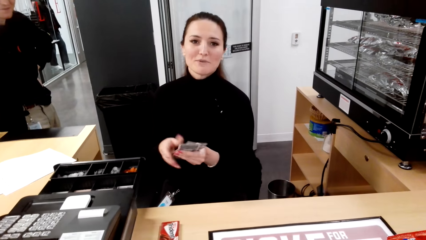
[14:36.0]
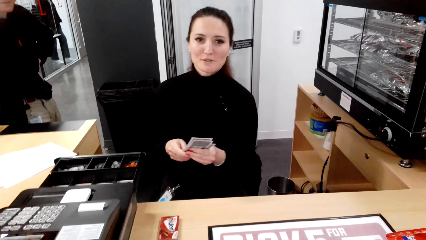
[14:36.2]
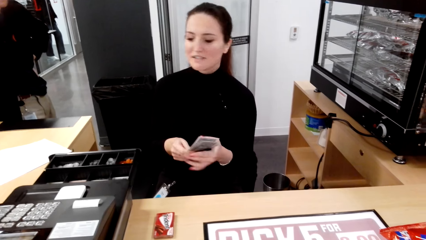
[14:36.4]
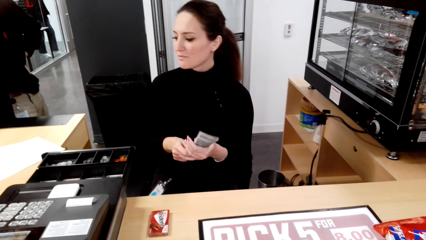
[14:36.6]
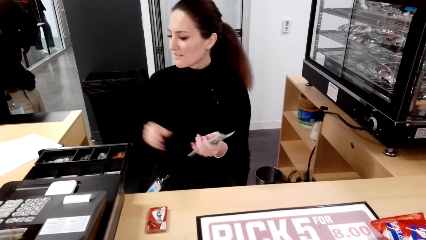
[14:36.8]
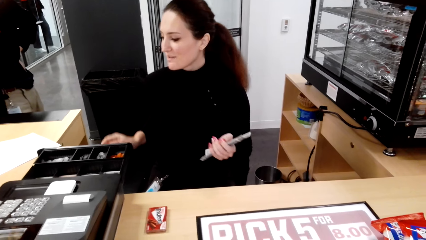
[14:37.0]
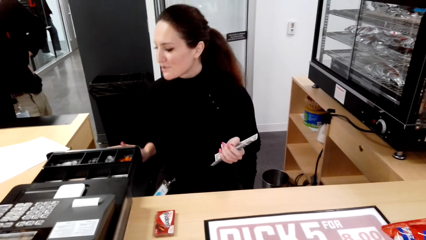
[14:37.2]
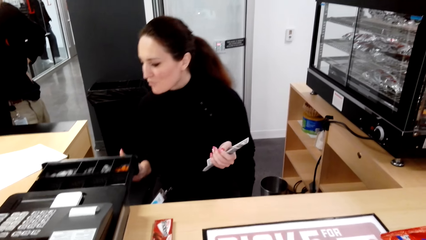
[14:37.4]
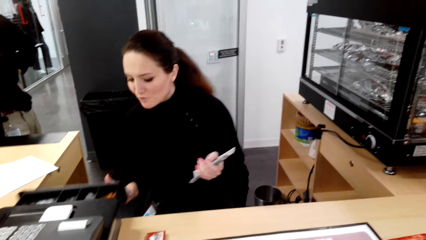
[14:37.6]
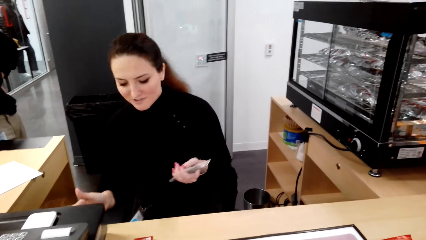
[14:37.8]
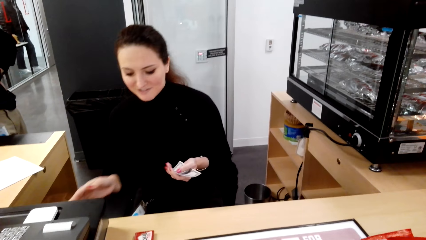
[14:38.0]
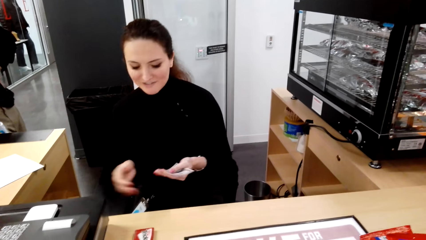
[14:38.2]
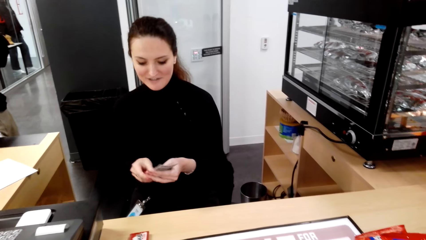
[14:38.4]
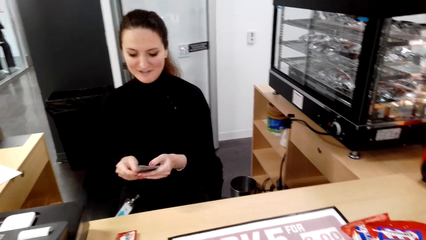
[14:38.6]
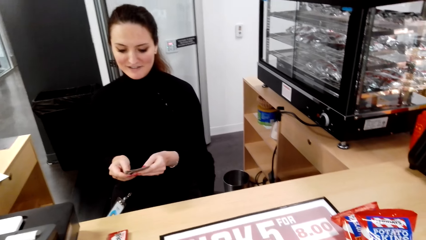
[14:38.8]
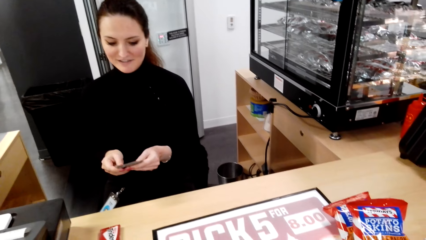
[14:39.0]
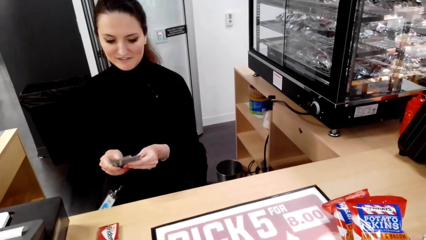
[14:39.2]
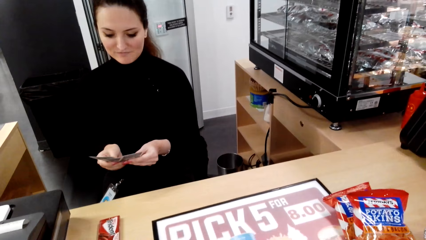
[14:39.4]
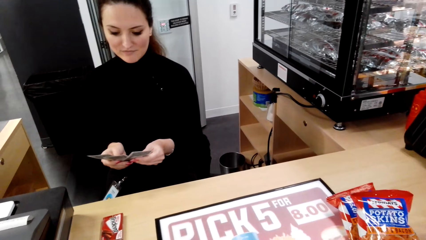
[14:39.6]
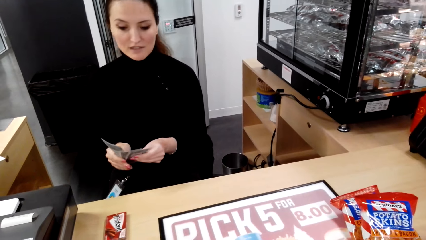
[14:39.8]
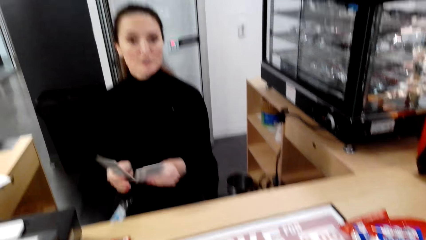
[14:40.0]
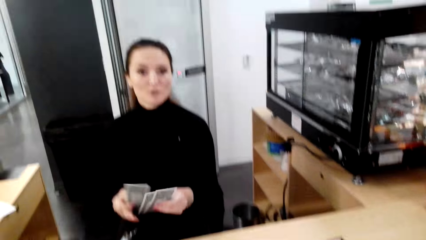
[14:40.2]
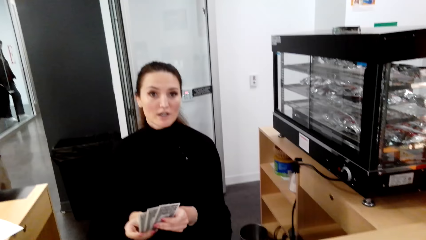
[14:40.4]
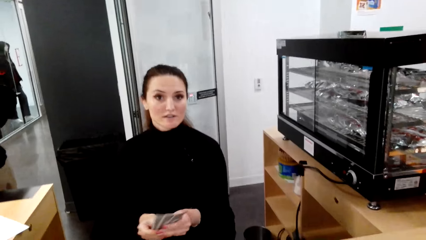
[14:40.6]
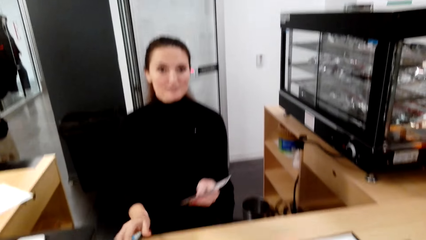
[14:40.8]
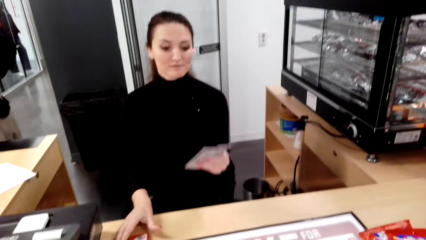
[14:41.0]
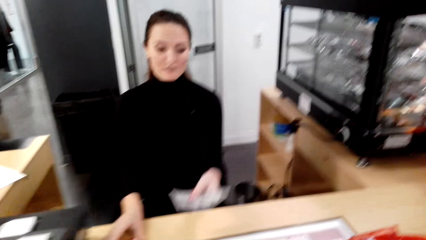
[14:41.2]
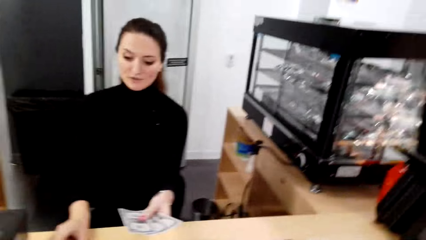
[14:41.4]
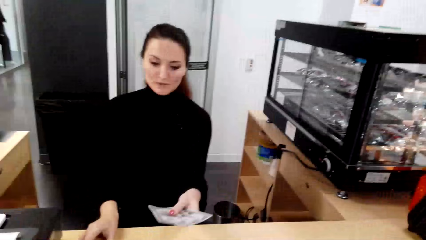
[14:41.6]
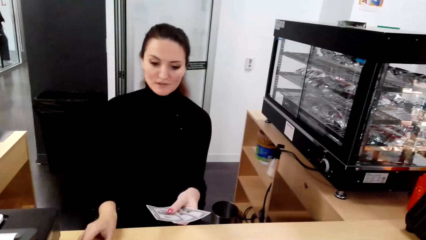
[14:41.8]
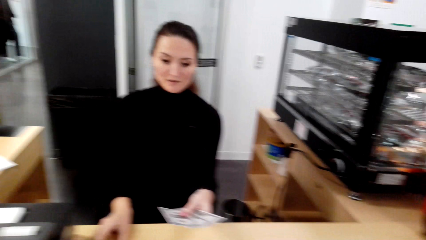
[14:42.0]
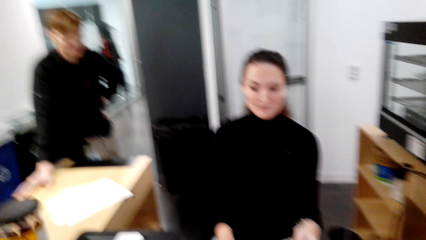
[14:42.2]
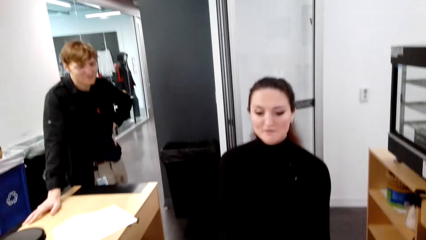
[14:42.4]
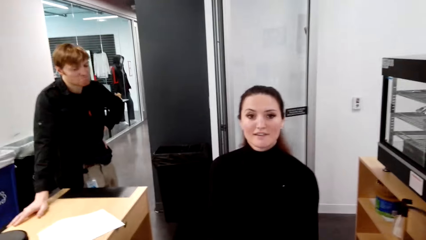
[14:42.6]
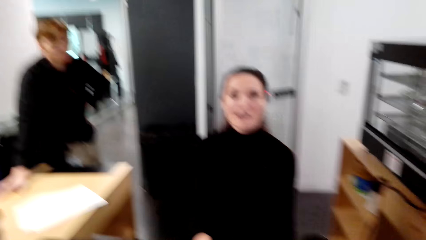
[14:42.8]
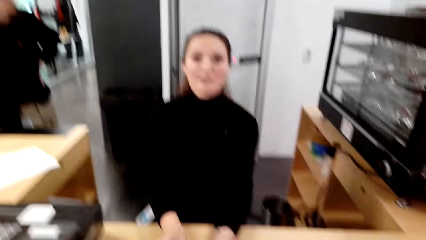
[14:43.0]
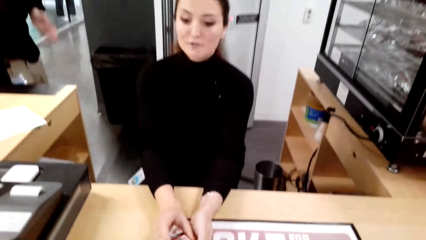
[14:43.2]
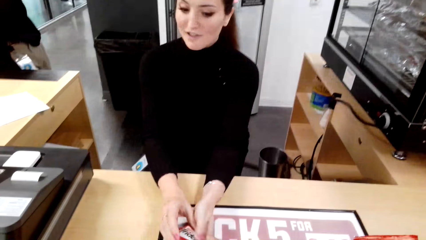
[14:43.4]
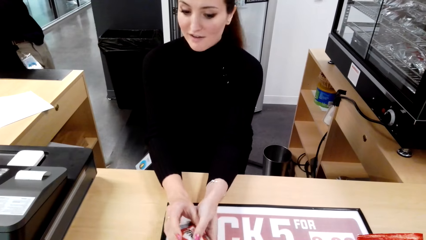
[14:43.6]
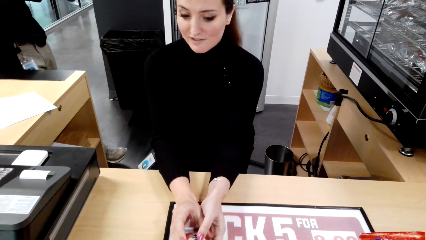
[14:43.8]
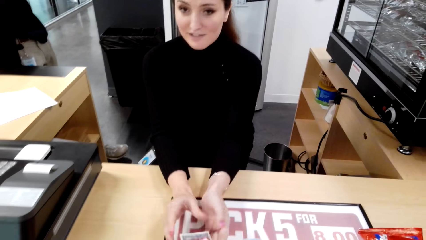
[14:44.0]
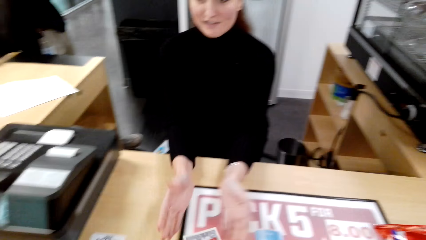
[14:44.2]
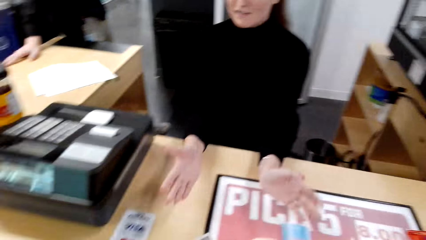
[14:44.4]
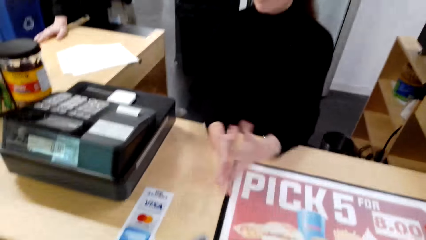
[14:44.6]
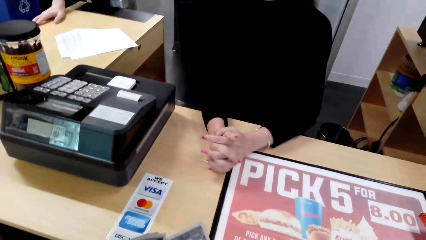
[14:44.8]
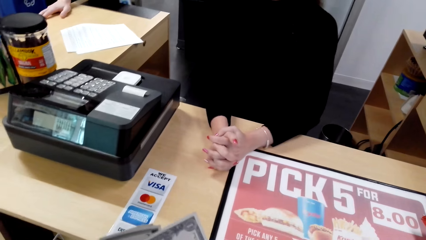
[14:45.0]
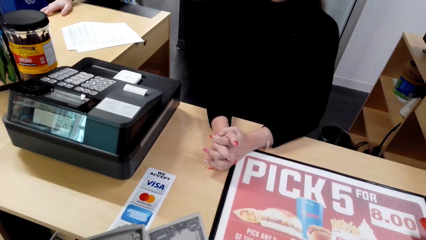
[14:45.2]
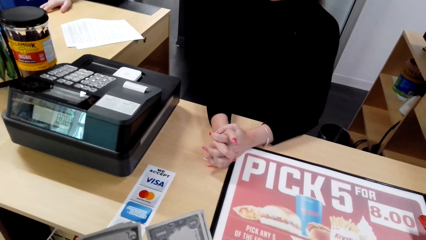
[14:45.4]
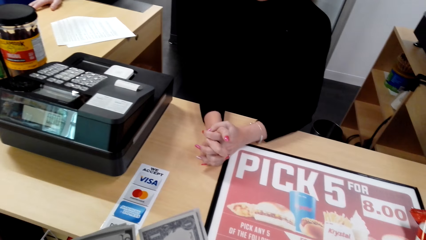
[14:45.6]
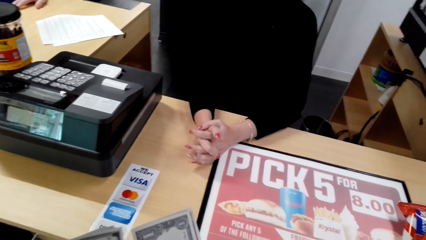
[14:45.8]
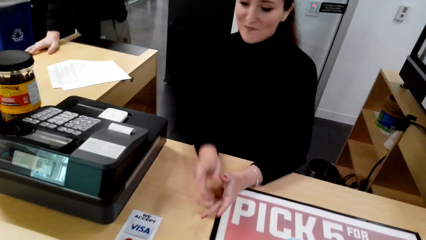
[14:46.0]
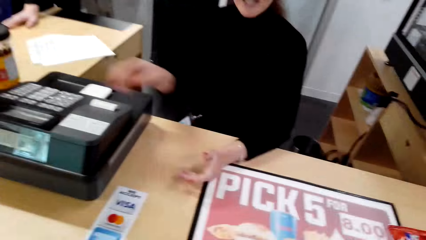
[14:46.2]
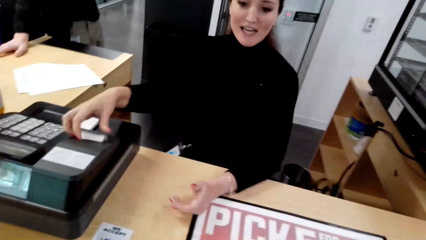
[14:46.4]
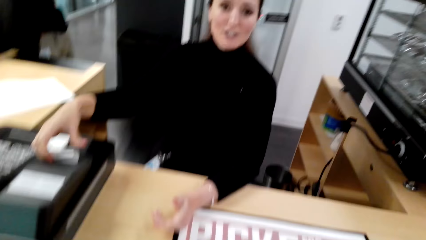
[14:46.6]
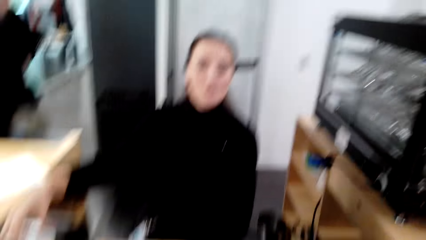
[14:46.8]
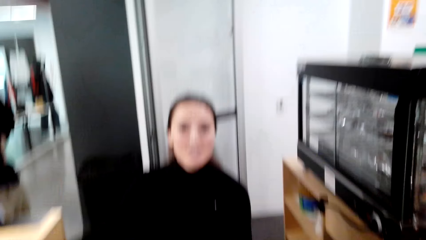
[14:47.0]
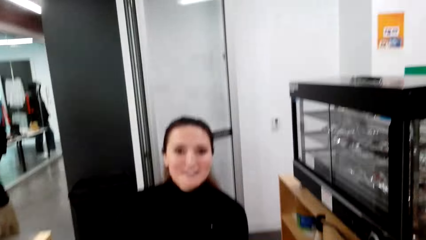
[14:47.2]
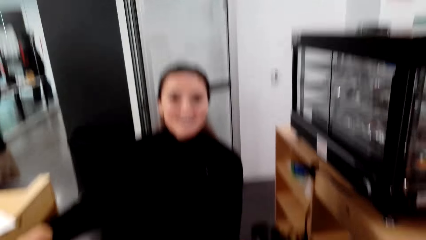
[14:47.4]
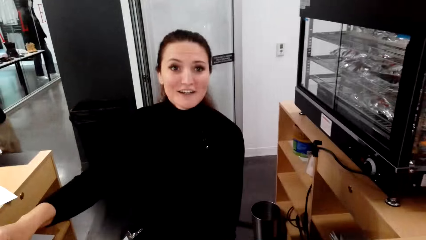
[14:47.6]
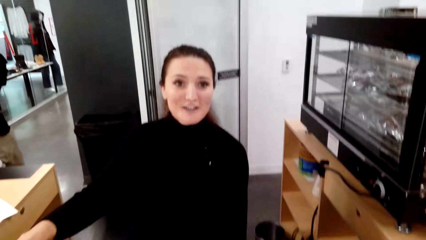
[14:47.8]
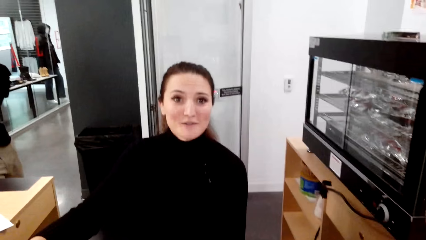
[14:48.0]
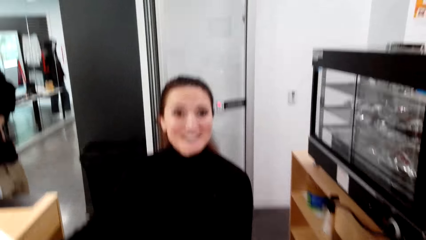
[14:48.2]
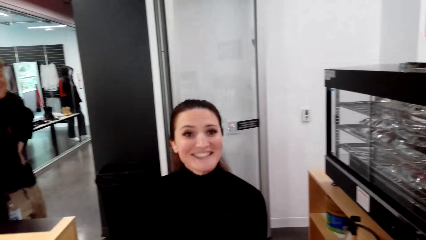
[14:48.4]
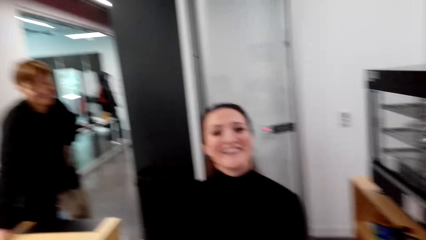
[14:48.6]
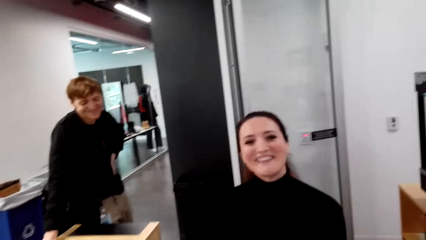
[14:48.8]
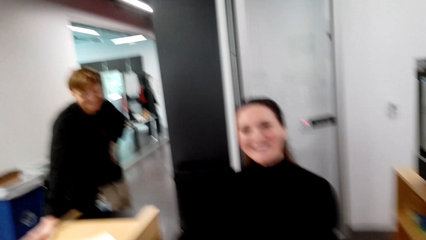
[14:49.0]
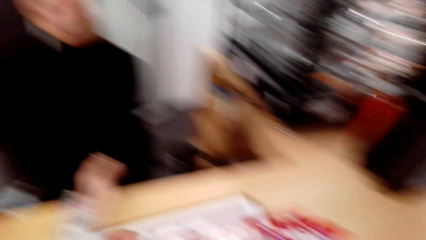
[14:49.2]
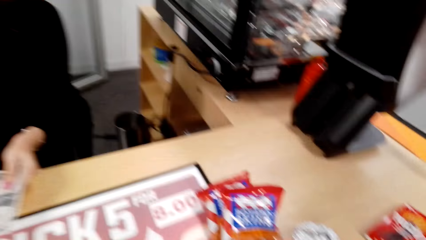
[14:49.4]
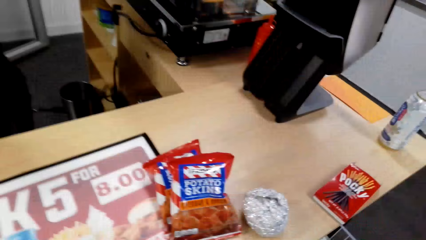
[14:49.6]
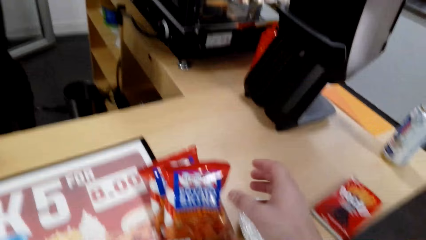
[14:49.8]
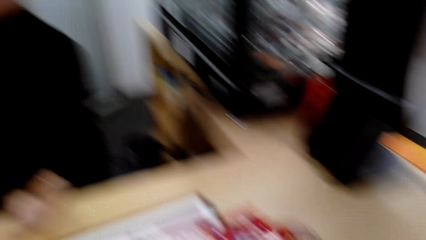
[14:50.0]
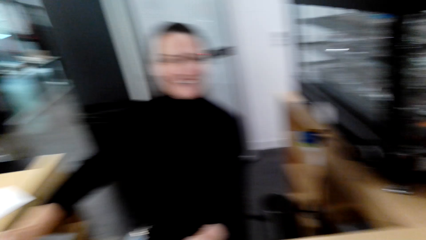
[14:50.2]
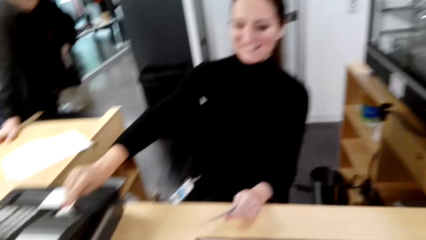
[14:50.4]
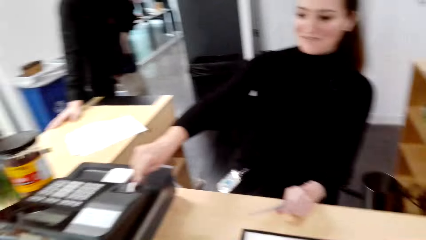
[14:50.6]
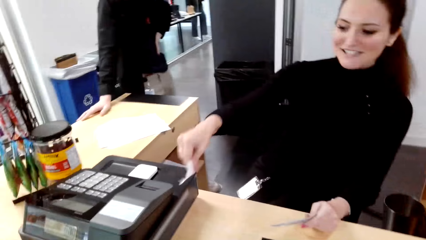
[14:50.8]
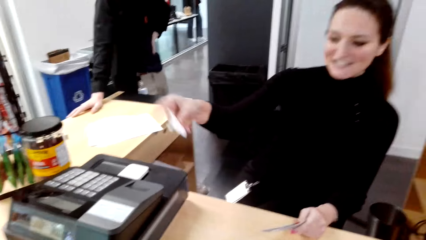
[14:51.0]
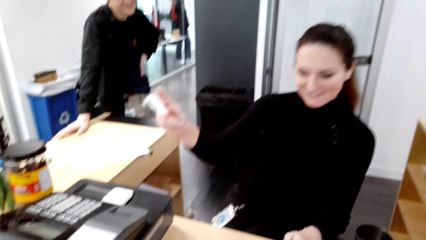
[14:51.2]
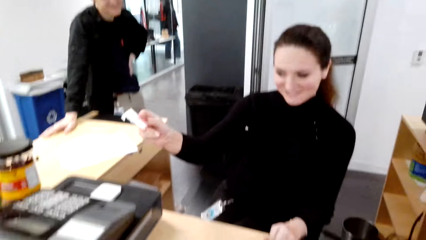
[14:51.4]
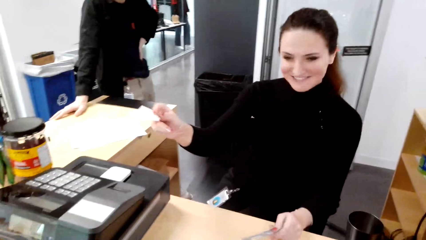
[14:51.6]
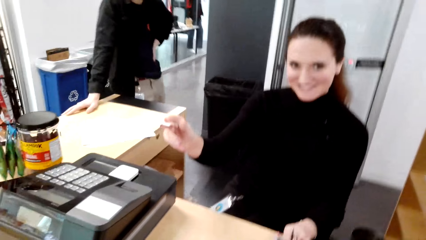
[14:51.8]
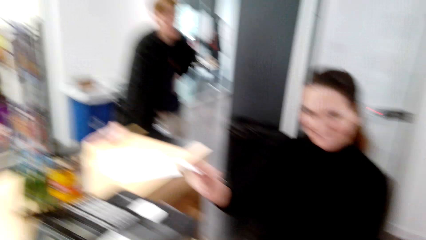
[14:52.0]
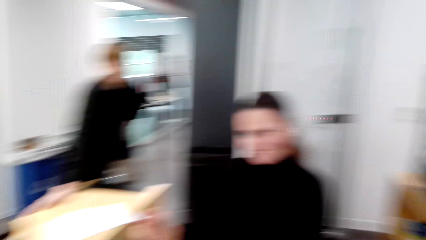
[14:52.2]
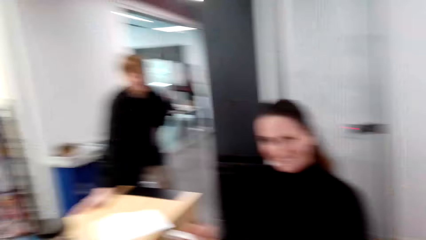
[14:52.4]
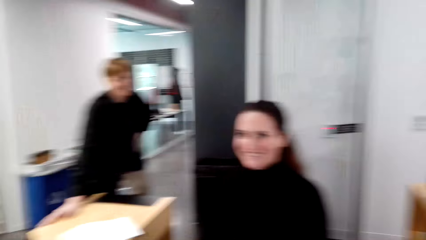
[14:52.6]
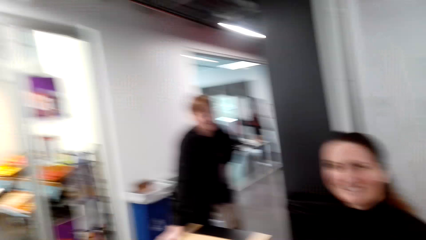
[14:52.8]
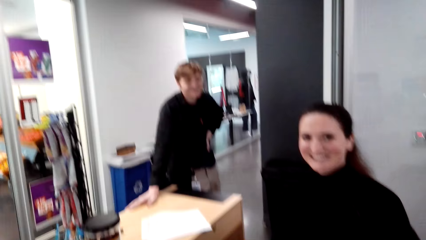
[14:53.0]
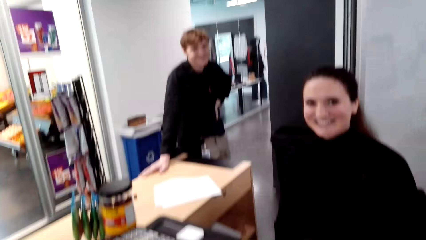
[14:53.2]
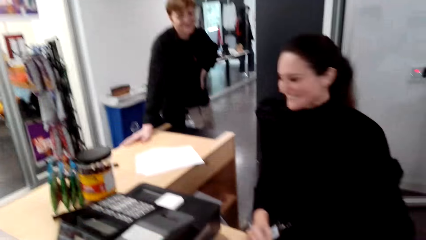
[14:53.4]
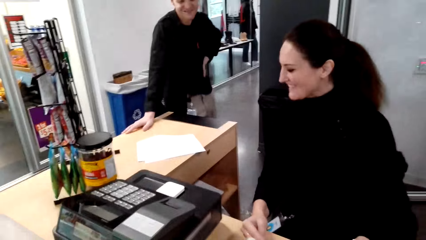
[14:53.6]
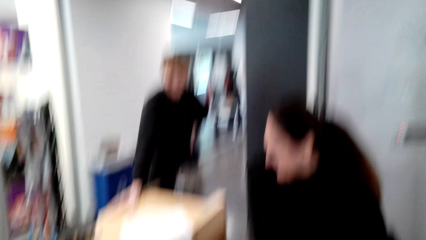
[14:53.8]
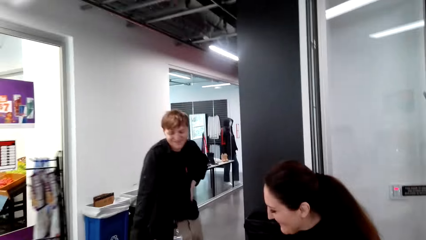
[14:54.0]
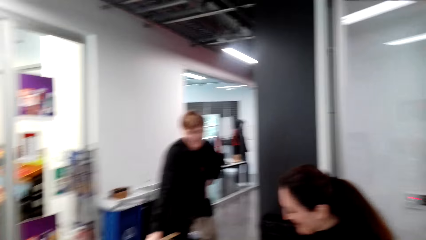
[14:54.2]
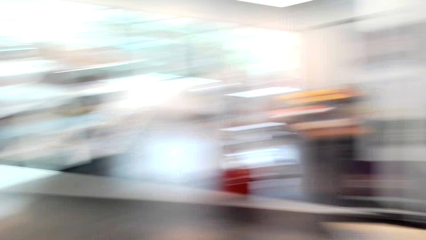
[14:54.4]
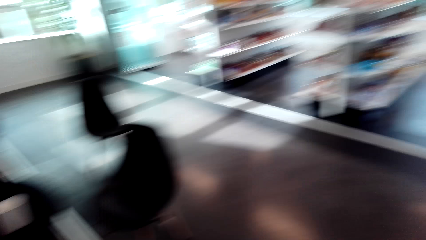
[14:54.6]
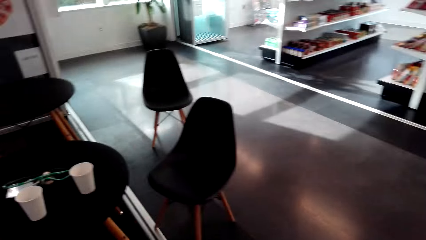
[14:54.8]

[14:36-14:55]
The camera wearer converses with a woman. The woman counts money. The camera wearer converses with the woman. The woman gives the camera wearer change. The camera wearer converses with the woman. The woman gives the camera wearer the receipt. The camera wearer converses with the woman.
